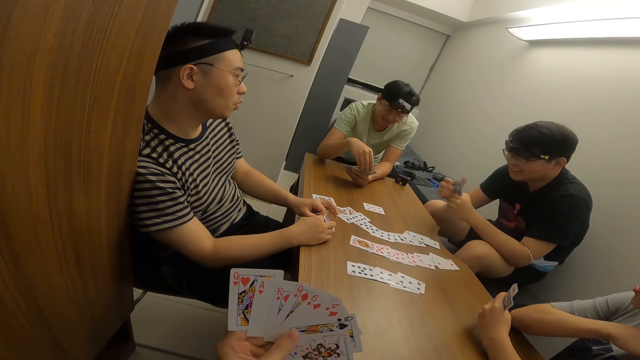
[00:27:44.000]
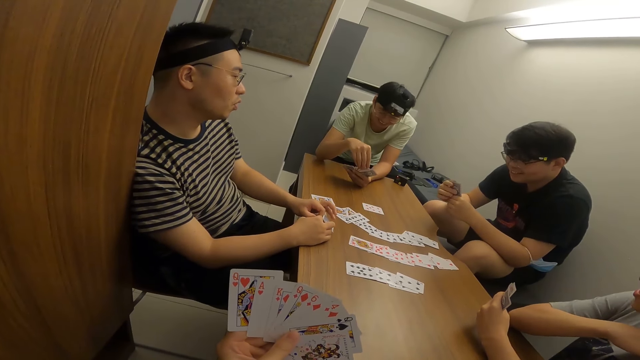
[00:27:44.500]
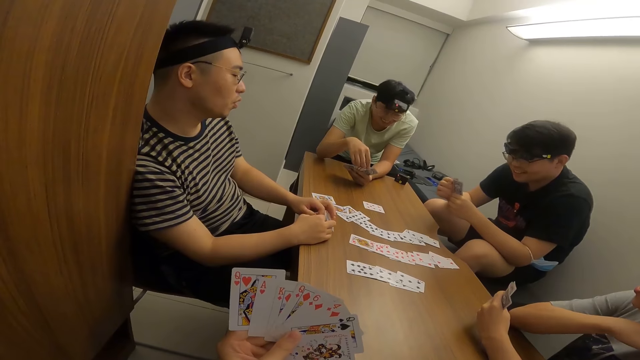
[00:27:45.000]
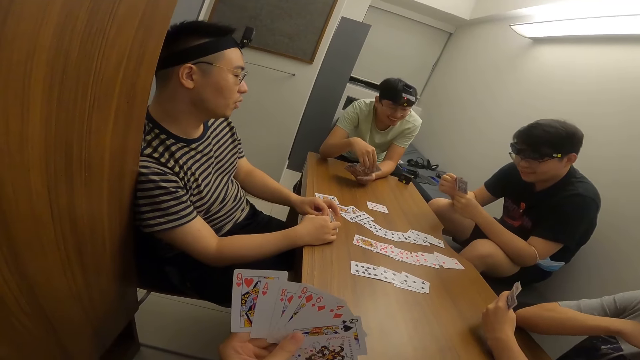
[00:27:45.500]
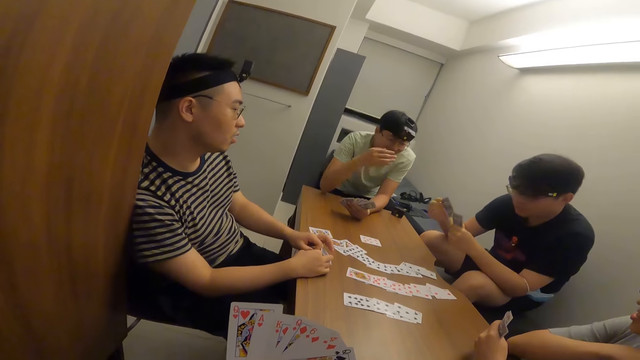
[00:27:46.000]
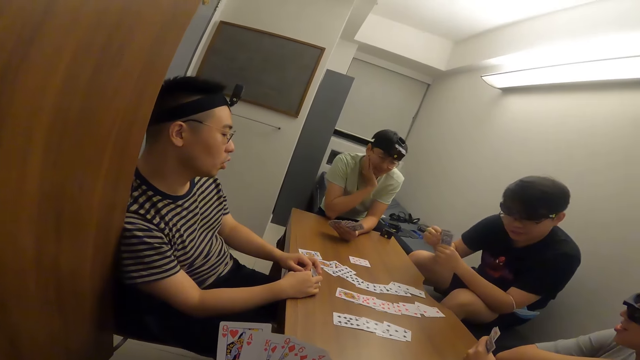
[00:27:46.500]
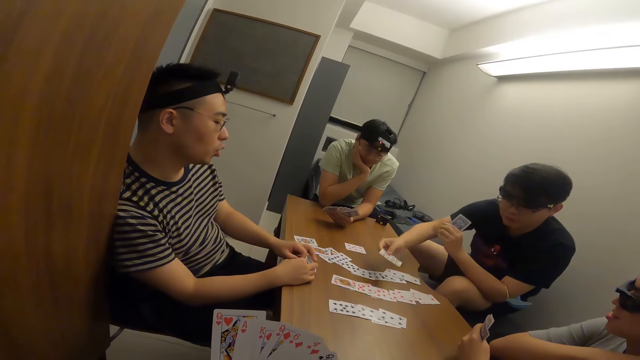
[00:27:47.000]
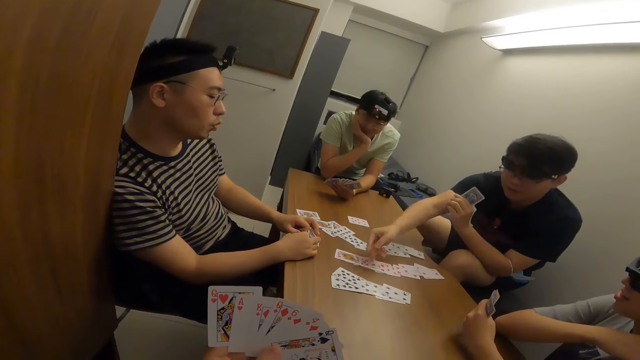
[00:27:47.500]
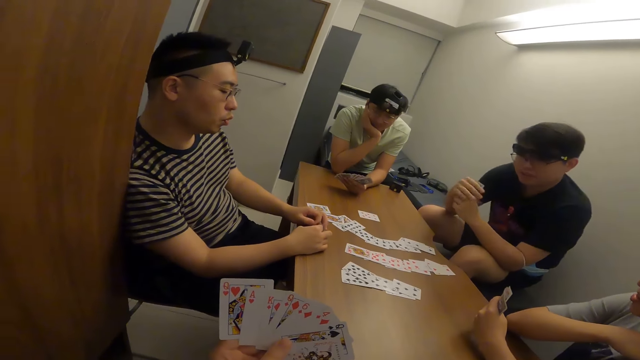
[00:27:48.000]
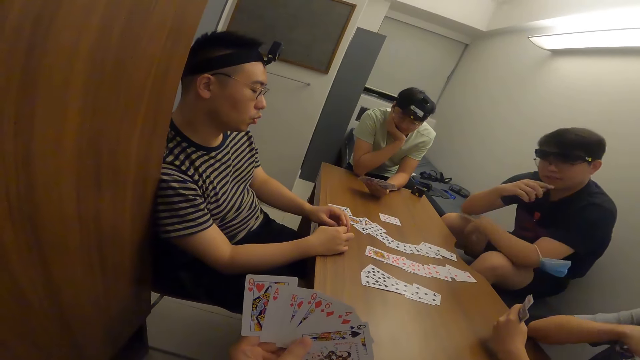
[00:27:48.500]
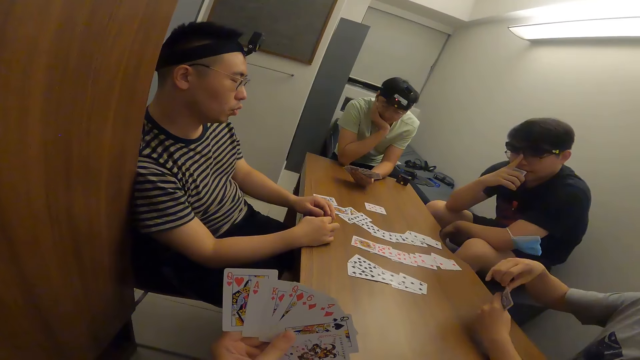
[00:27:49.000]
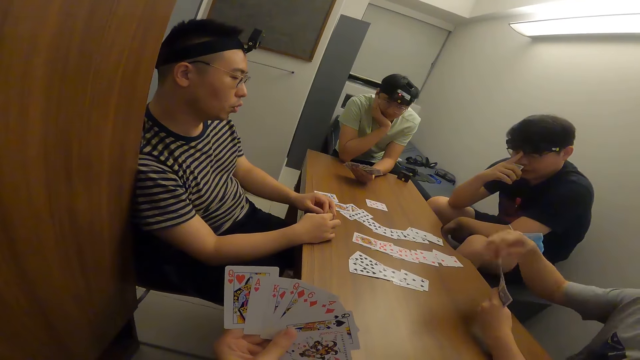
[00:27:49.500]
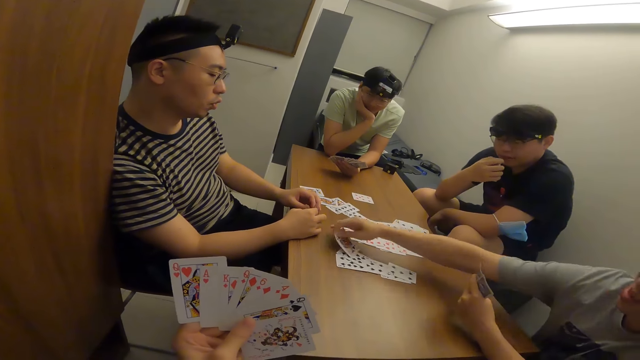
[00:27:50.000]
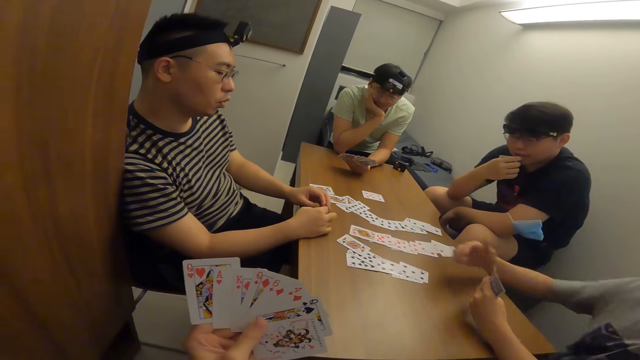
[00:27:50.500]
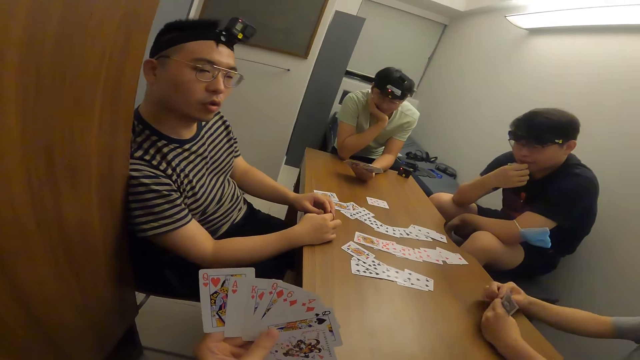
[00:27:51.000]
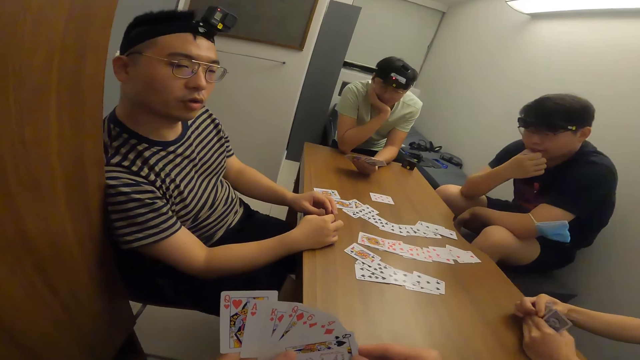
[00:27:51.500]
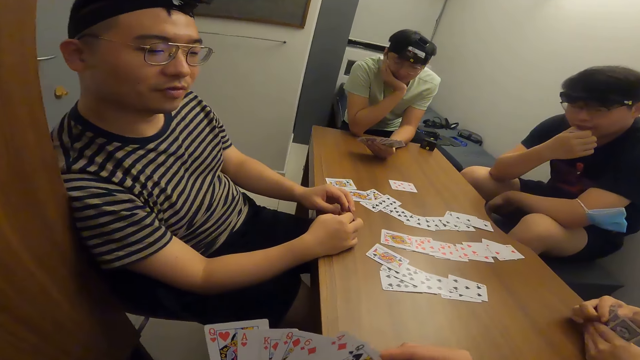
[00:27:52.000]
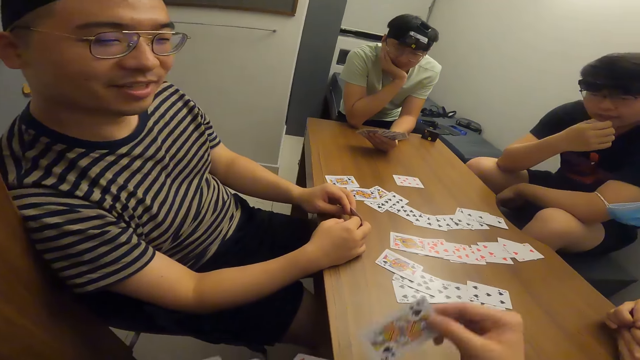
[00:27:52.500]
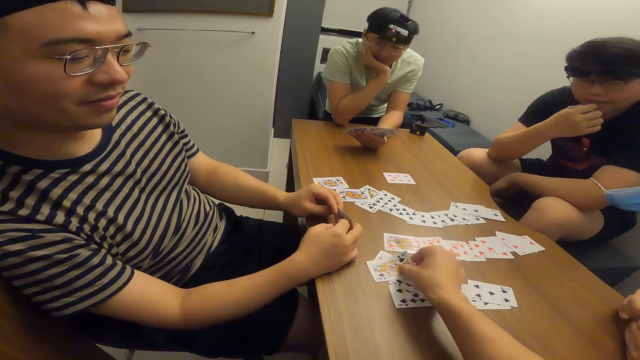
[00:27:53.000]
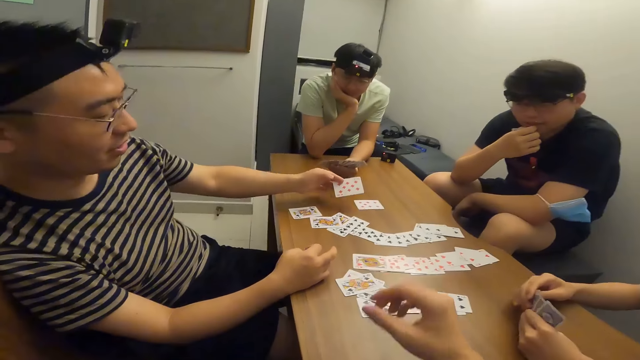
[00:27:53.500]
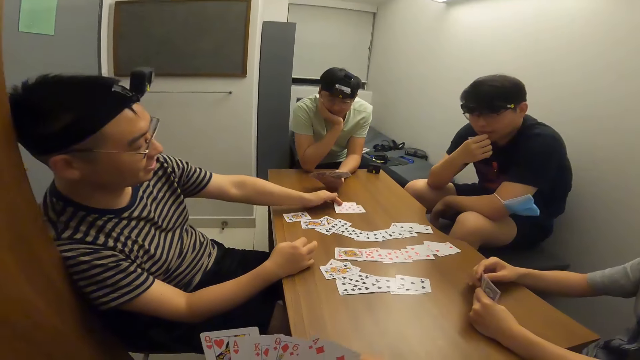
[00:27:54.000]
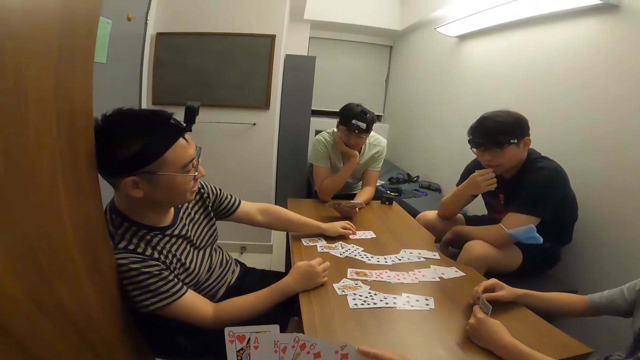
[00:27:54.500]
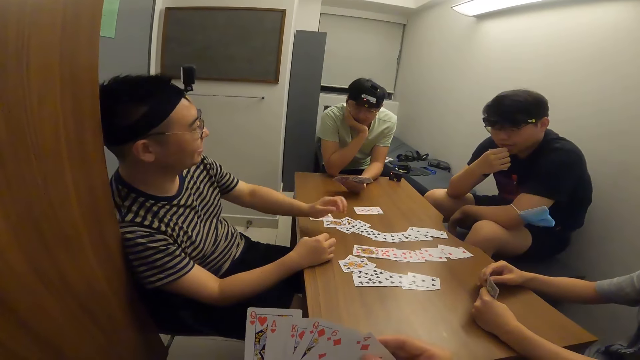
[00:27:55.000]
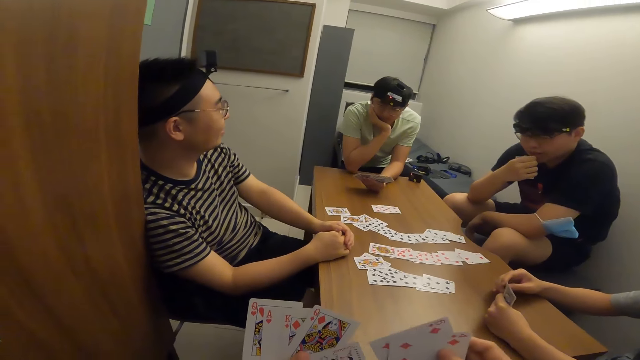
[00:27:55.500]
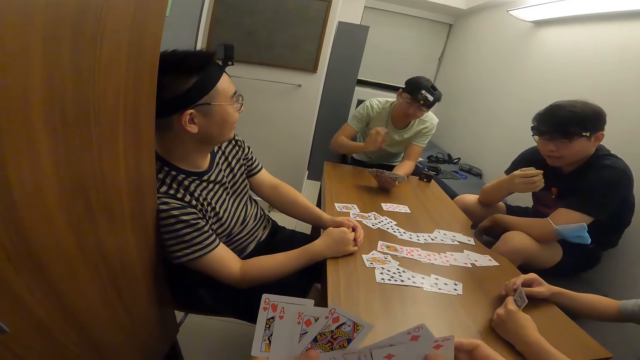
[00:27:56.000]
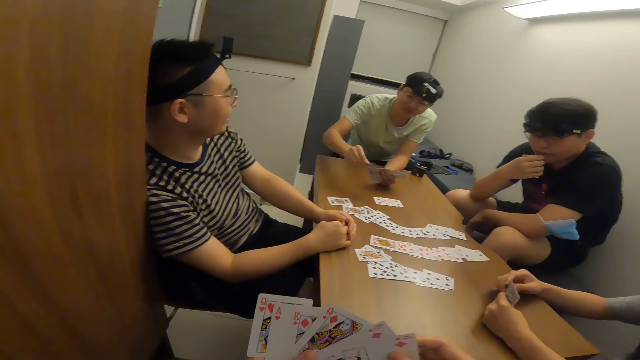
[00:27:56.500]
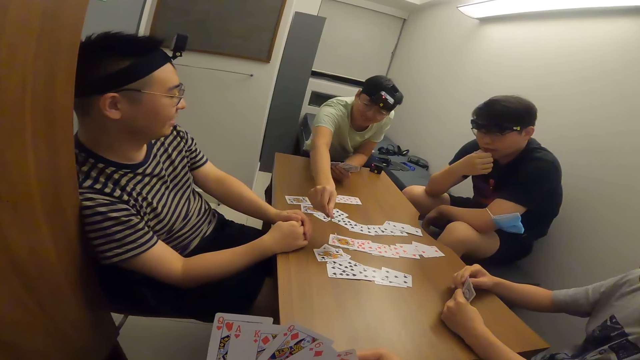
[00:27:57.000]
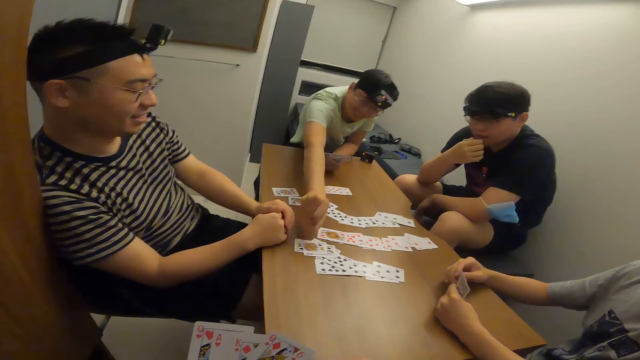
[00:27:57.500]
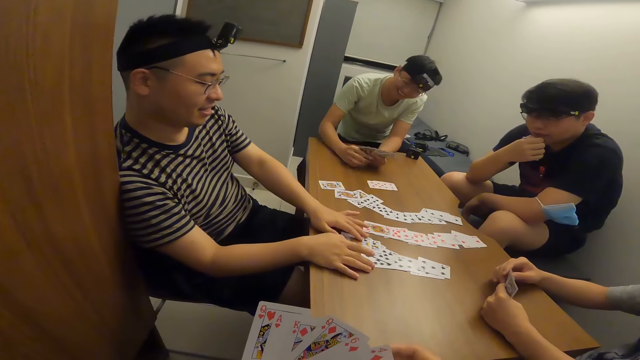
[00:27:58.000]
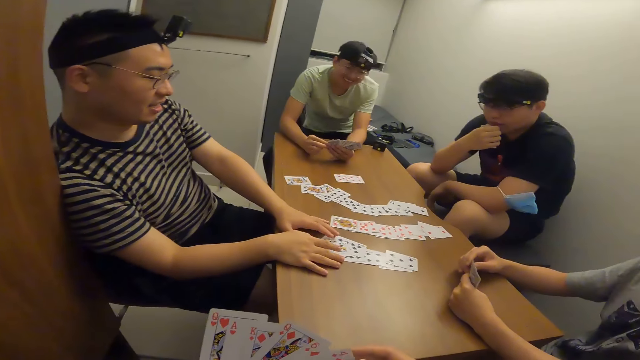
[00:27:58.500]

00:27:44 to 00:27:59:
A man places a card on the table with his right hand. Another man places a card on the table with his right hand. The camera wearer places a card on the table with his right hand. A third man places a card on the table with his right hand. A fourth man places a card on the table with his right hand.

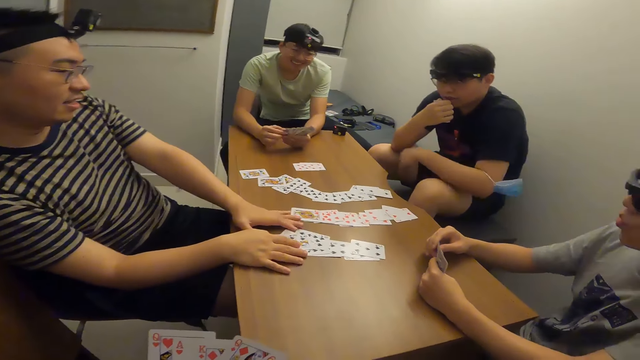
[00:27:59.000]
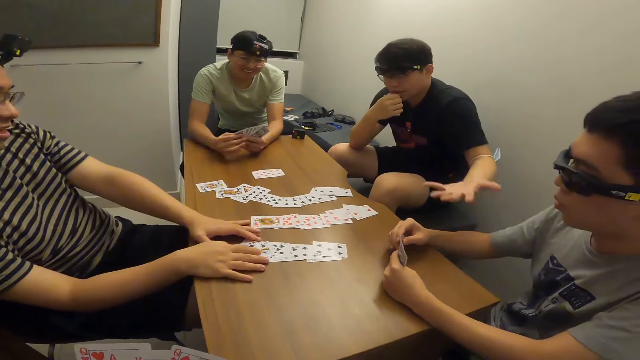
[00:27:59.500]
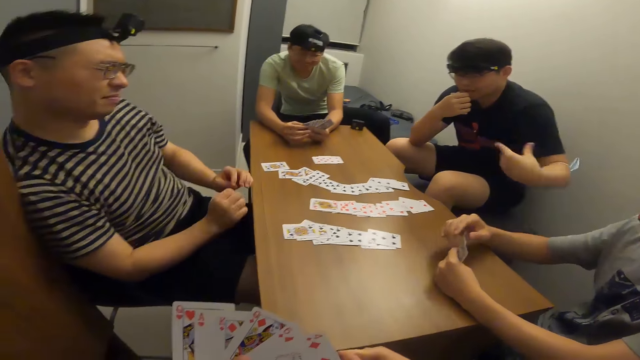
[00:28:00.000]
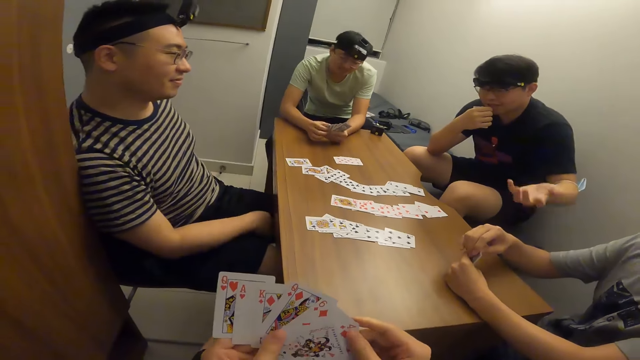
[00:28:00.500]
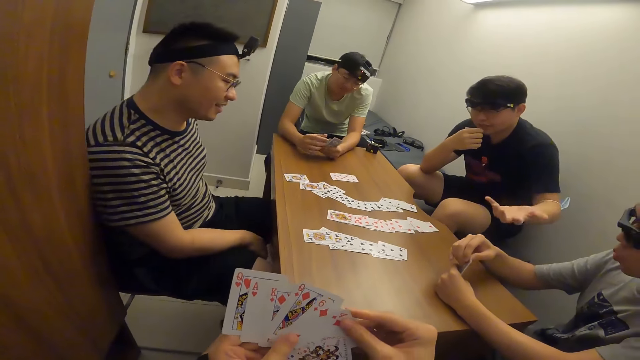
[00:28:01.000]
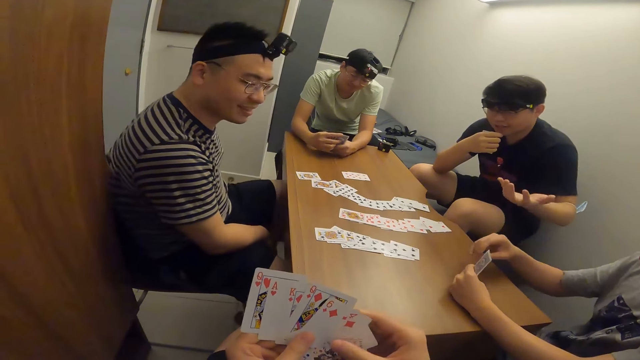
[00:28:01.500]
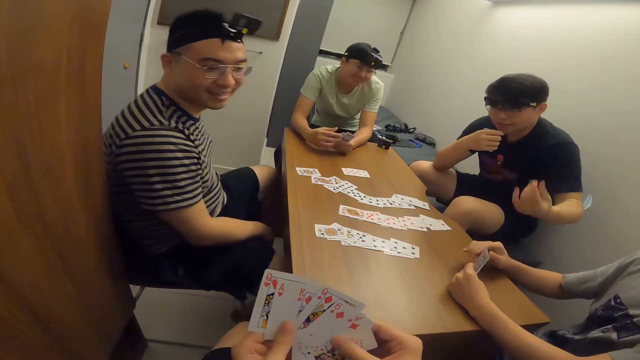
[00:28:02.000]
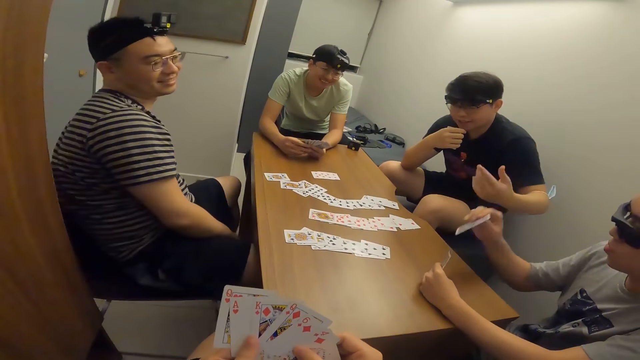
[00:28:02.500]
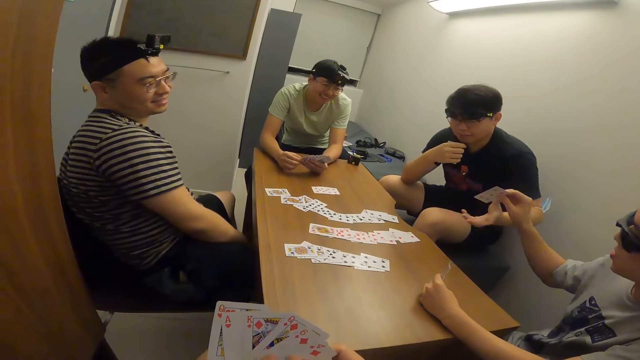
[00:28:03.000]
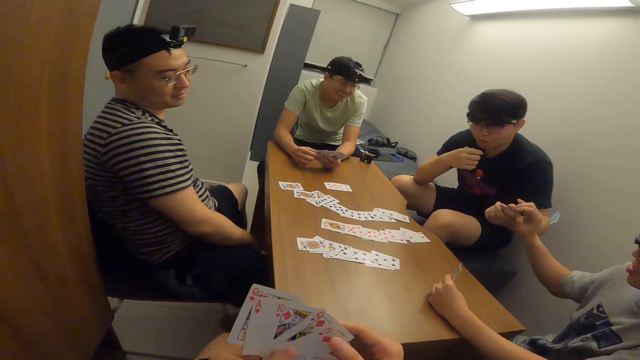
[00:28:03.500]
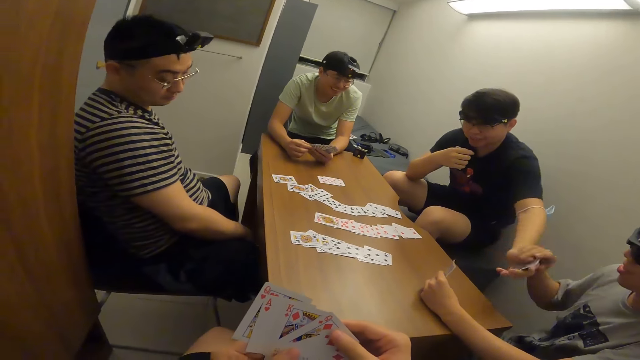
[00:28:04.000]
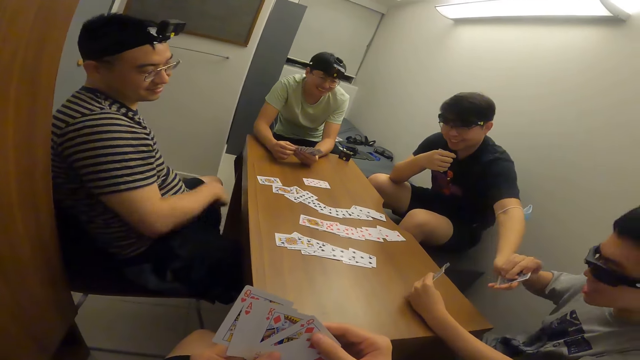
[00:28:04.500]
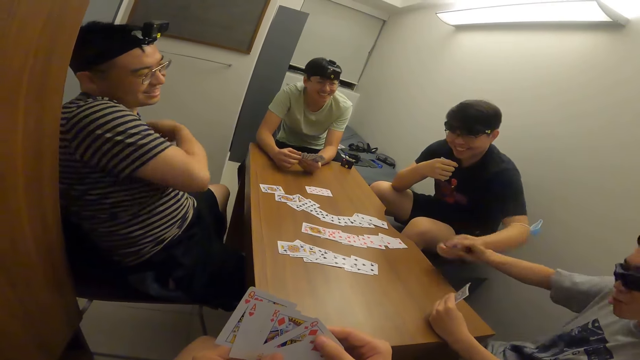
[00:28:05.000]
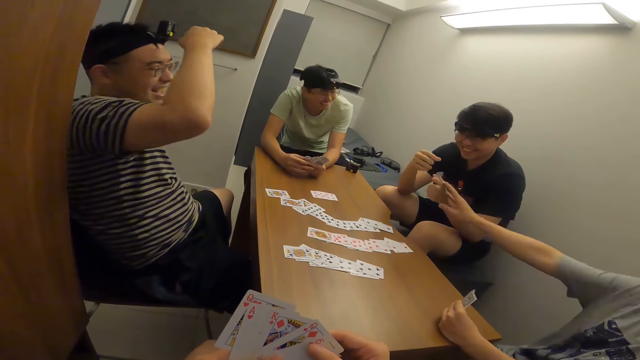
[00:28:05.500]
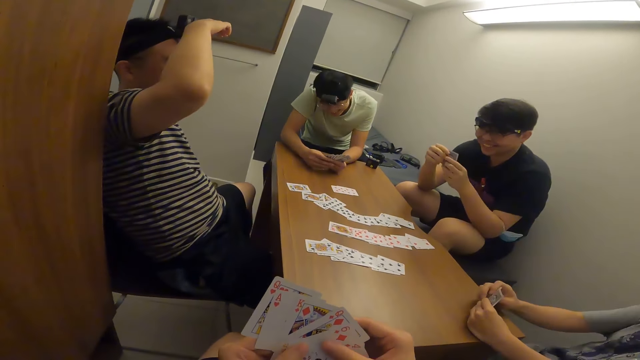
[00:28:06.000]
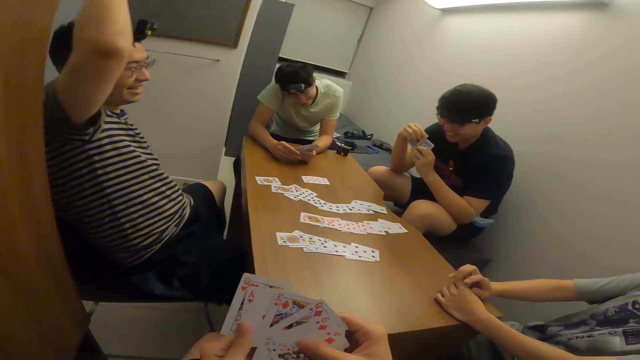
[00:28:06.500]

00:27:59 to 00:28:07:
A person touches the cards on the table. Another person makes a gesture. A man passes a card to the second person with his right hand.
